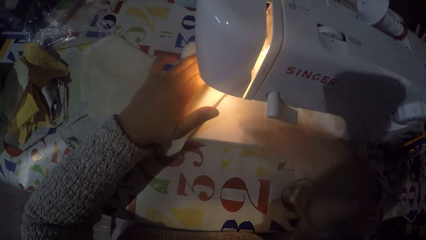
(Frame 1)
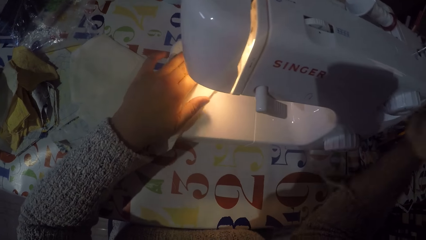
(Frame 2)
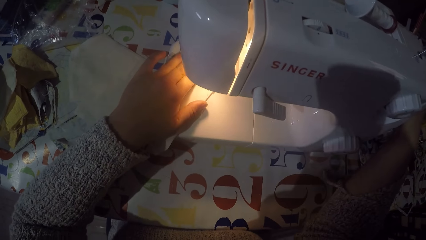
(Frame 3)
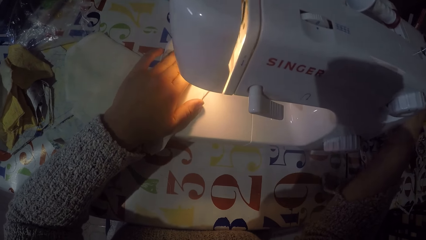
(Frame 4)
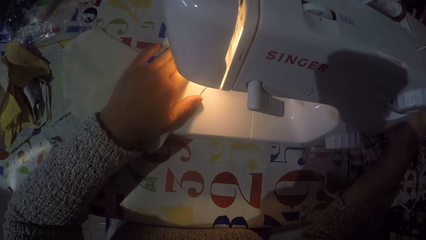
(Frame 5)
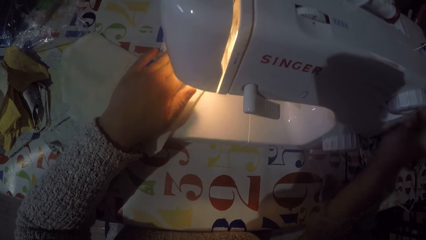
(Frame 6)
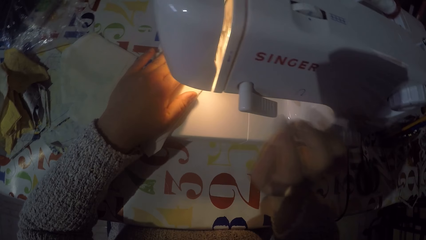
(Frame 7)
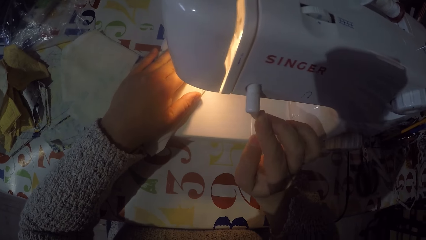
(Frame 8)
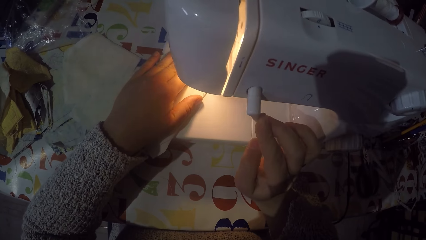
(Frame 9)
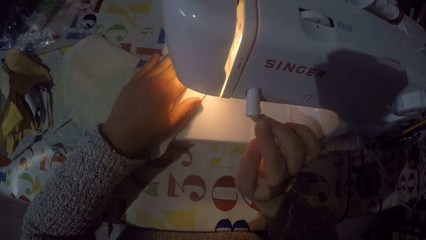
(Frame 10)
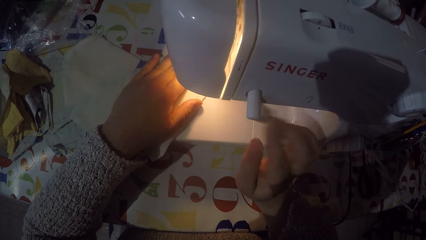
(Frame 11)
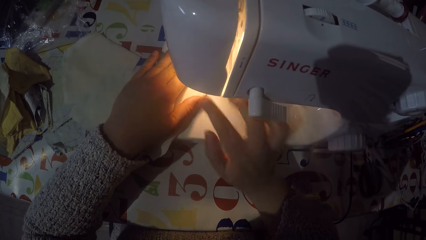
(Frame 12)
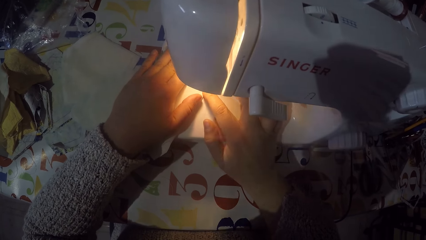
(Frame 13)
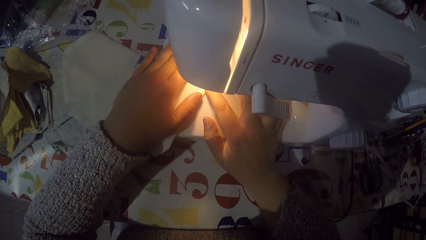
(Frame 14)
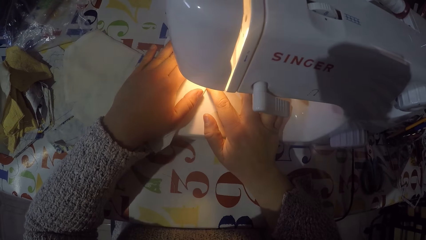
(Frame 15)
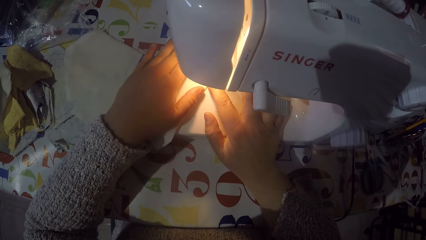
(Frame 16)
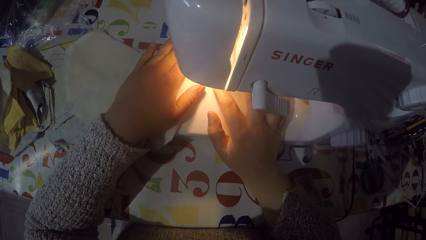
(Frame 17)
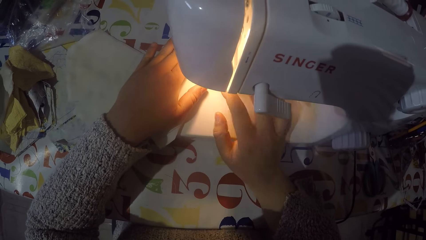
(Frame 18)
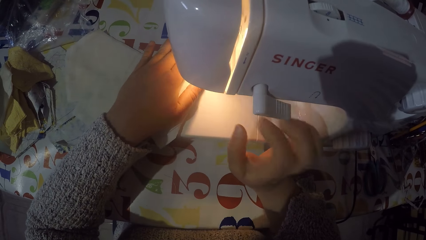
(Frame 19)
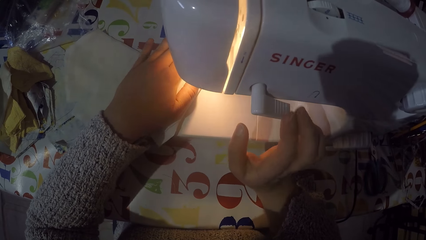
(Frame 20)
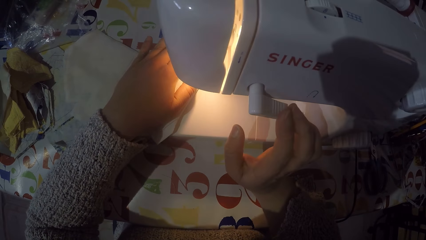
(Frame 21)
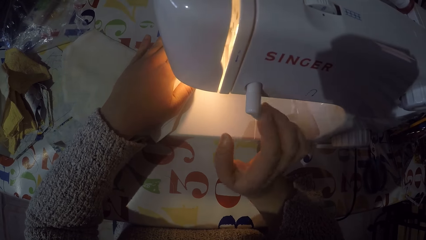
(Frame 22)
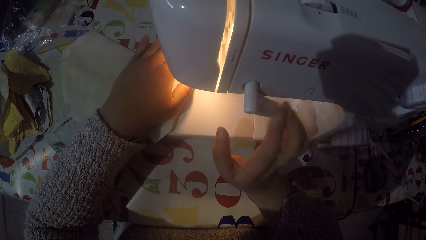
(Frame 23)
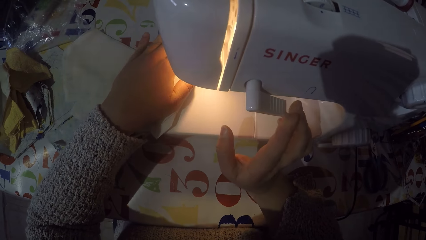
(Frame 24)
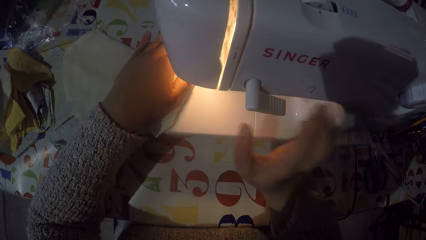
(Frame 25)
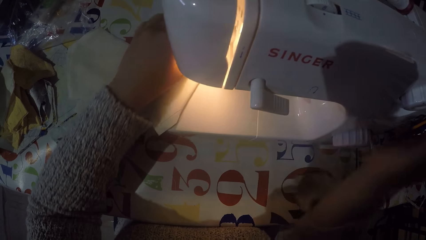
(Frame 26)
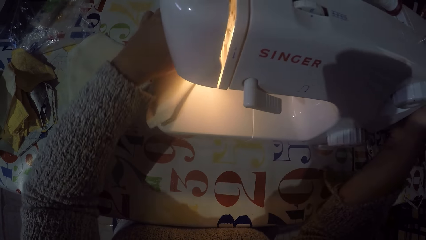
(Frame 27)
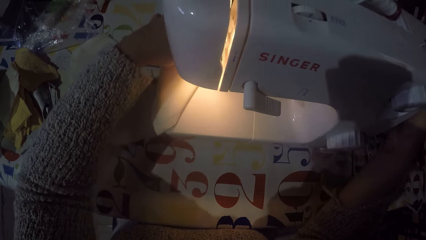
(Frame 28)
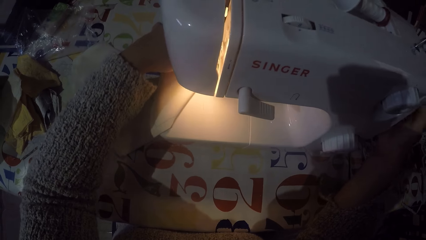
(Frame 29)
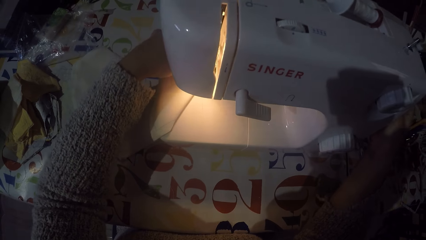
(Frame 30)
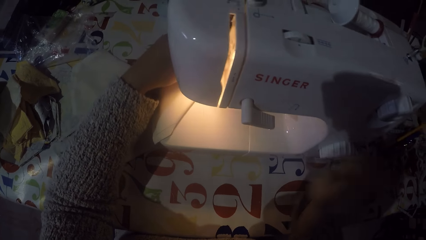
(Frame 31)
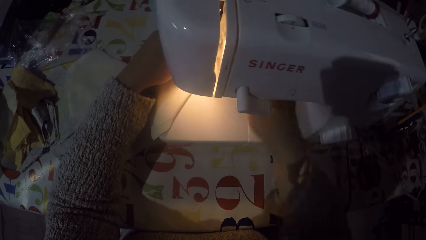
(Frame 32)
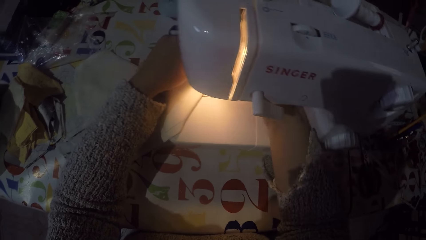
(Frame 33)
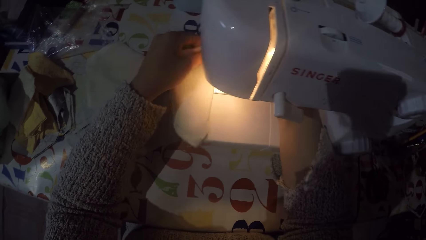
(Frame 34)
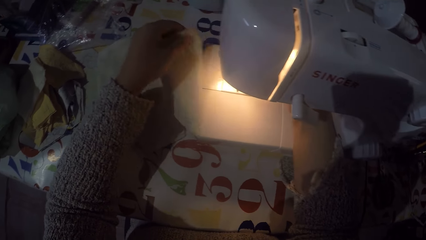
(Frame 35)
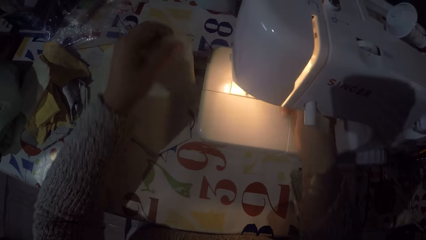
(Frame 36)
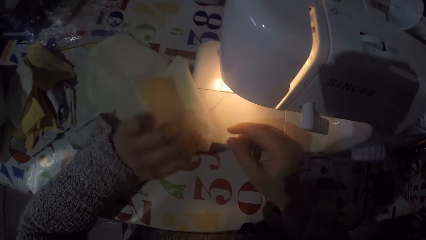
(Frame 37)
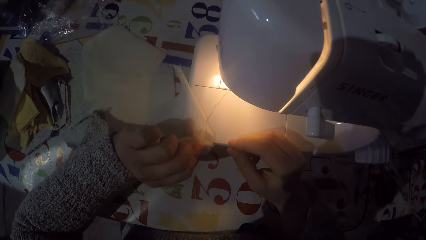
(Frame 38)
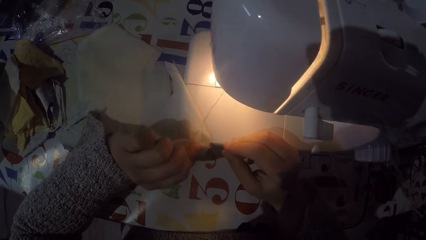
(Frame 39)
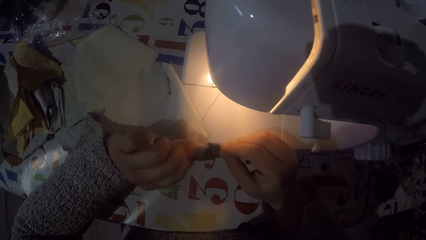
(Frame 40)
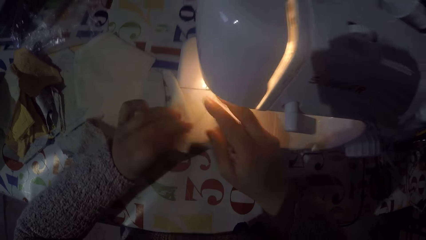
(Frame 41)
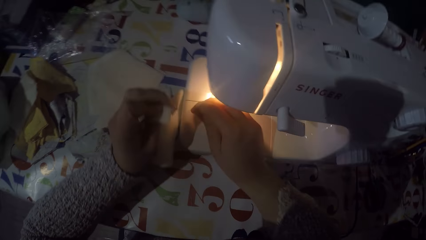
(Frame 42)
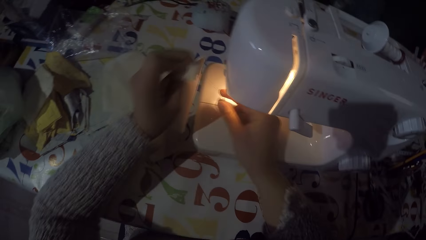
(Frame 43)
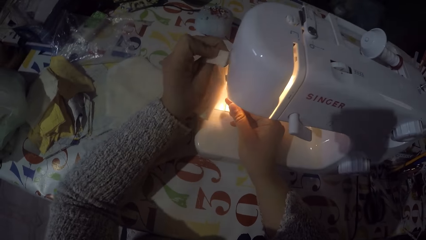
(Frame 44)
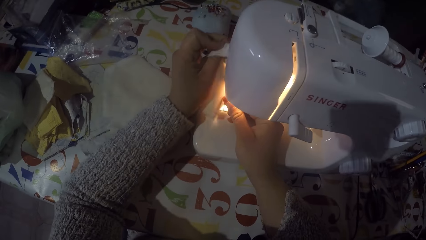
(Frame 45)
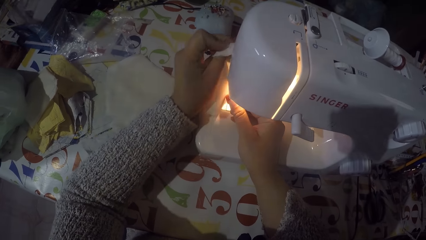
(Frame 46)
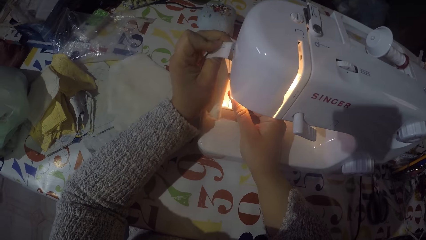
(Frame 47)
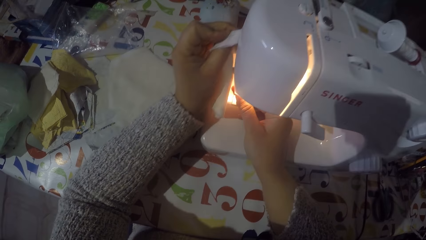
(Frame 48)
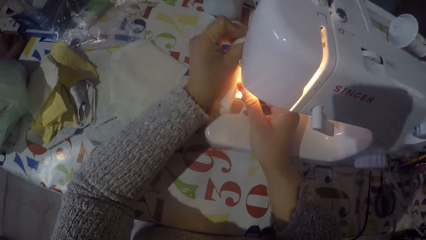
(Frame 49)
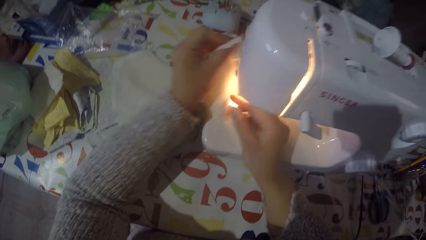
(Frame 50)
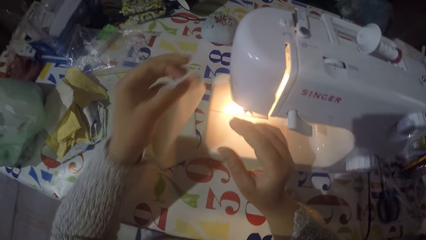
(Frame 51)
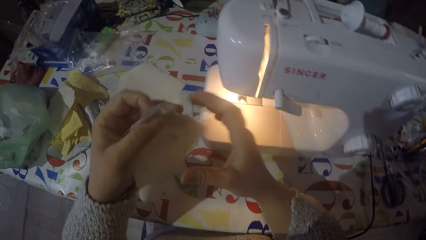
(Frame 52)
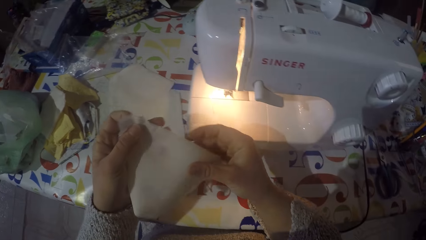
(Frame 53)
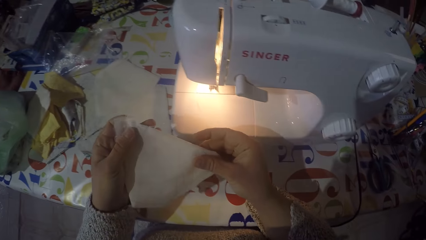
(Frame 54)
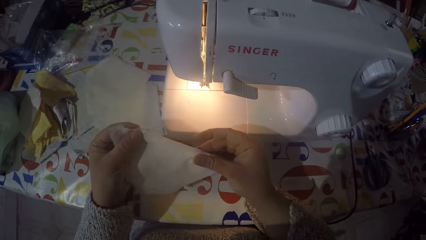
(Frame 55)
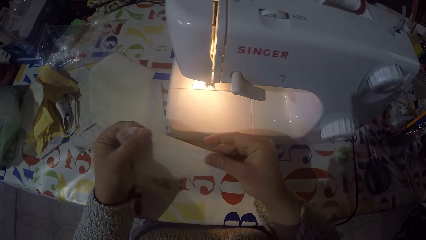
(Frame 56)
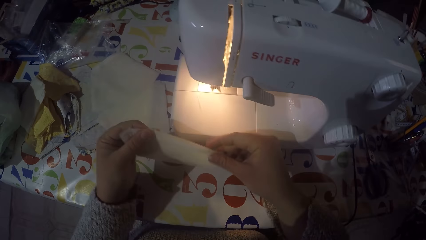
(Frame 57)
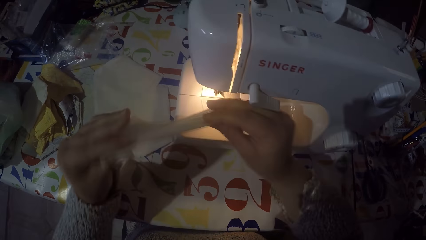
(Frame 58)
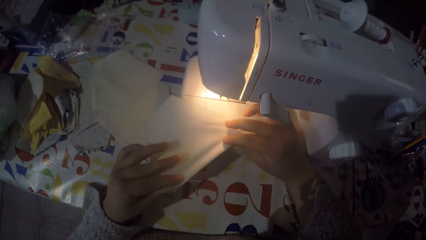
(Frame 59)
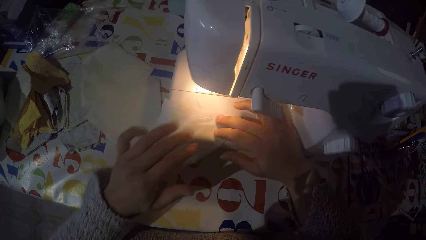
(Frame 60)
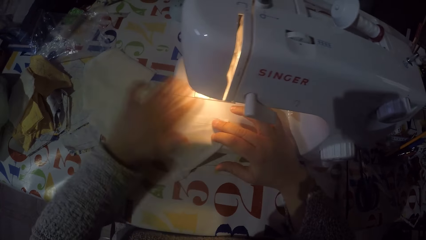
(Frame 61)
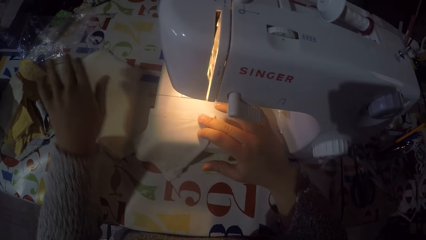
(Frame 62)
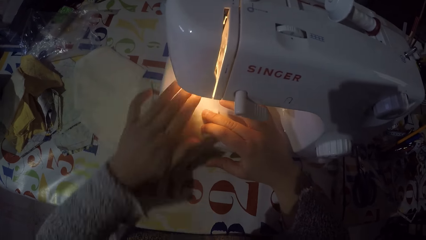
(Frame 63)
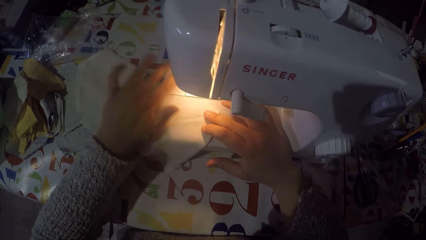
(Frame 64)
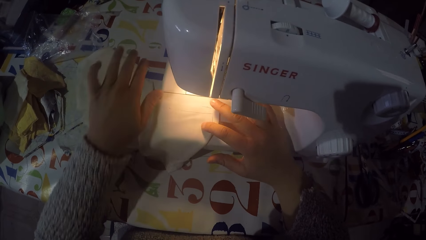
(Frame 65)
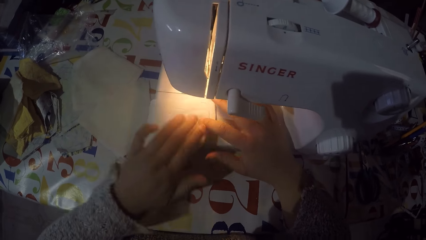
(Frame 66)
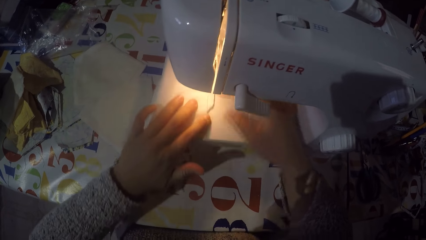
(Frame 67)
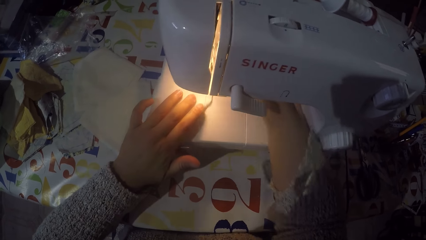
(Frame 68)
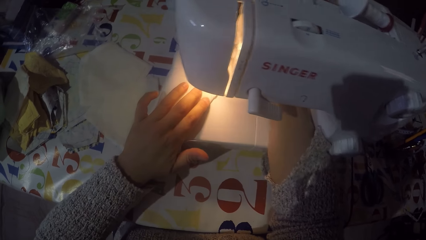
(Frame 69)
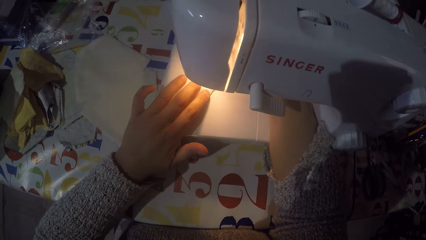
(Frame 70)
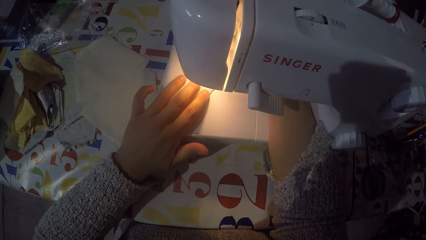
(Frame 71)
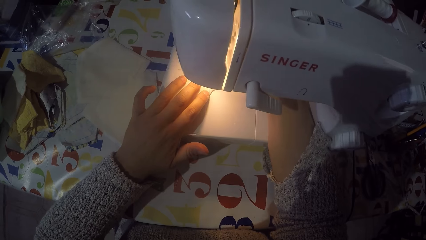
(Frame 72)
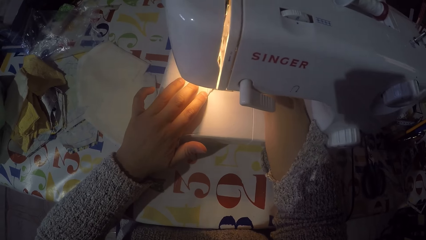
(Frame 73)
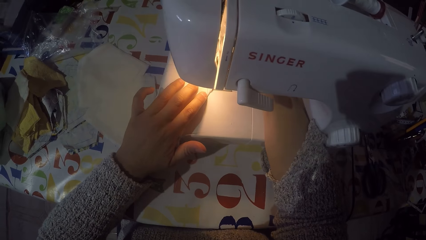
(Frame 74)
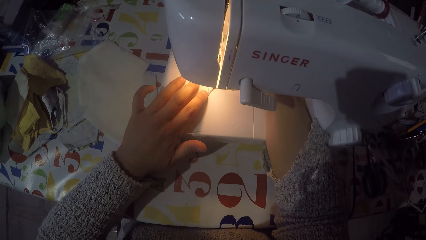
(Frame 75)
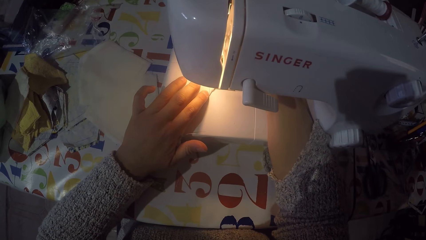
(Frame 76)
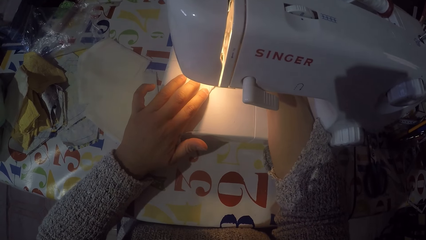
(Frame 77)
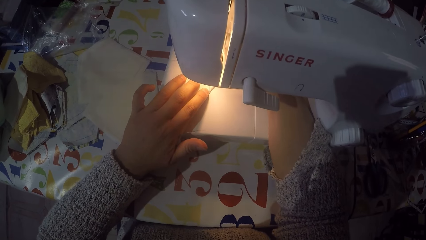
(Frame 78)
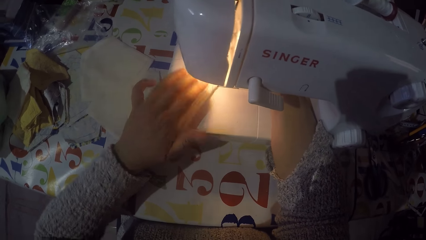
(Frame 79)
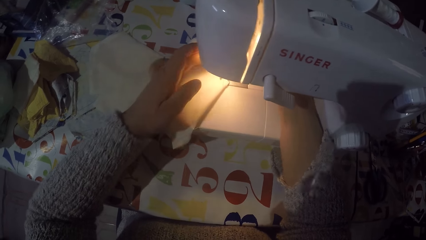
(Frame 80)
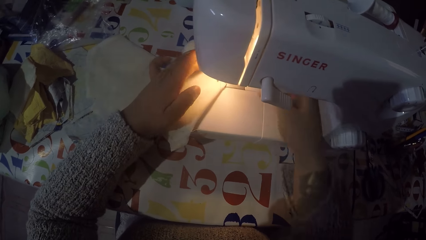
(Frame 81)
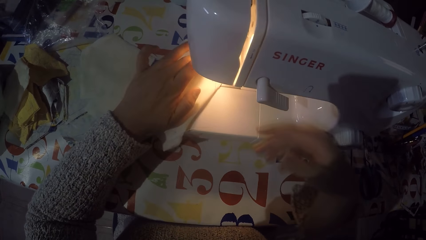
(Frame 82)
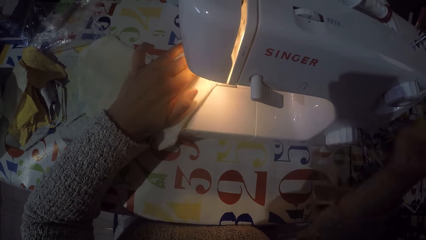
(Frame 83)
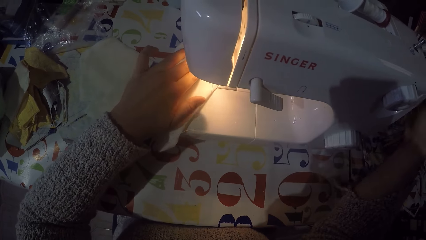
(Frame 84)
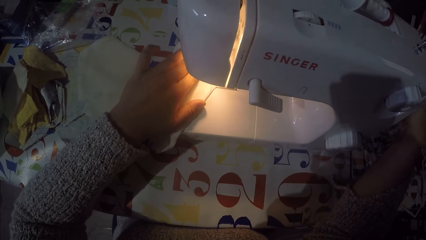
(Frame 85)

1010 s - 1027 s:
The camera wearer touches the hand wheel. They are sewing a piece of cloth with a machine. They touch the hand wheel and remove the piece of cloth from the machine. They look at the piece of cloth. They cut the sewing thread. They put the piece of cloth on the sewing machine.
